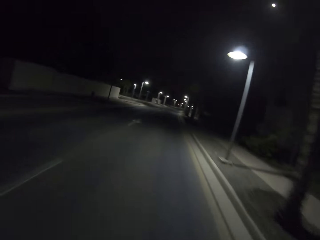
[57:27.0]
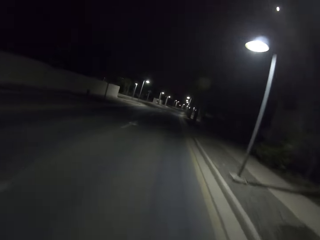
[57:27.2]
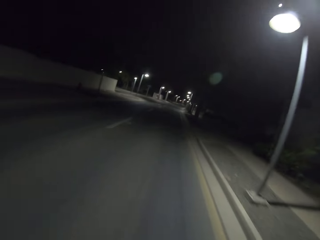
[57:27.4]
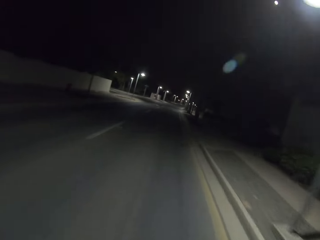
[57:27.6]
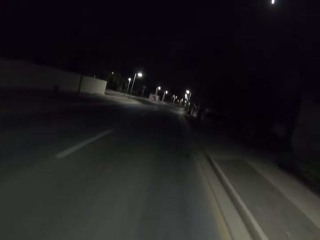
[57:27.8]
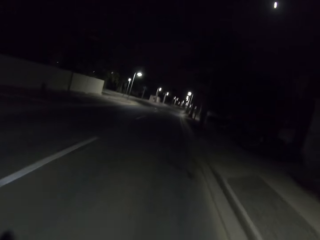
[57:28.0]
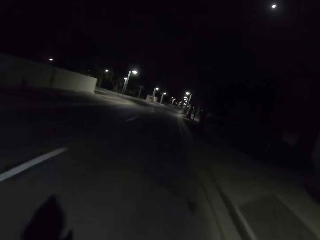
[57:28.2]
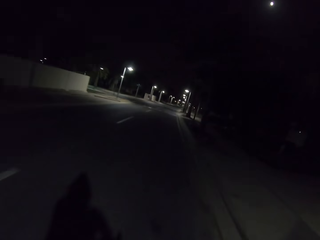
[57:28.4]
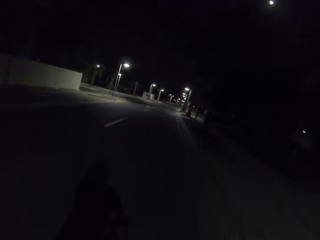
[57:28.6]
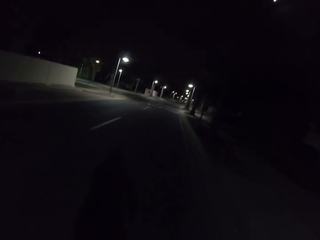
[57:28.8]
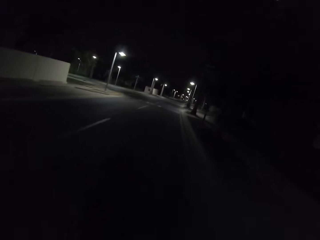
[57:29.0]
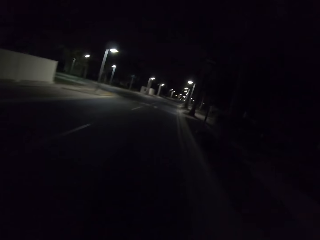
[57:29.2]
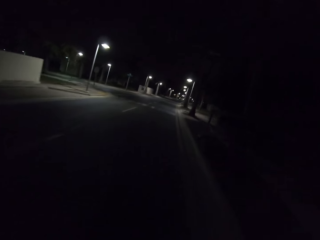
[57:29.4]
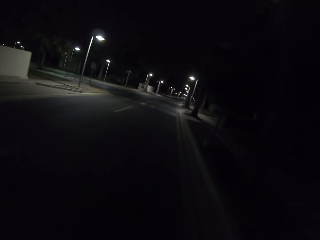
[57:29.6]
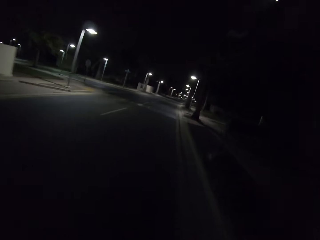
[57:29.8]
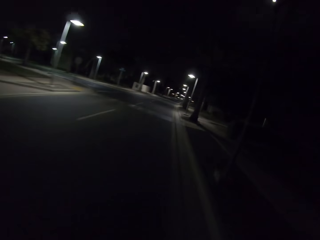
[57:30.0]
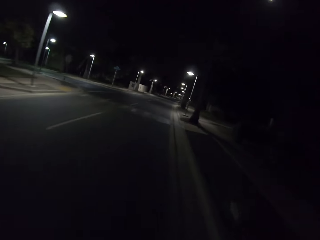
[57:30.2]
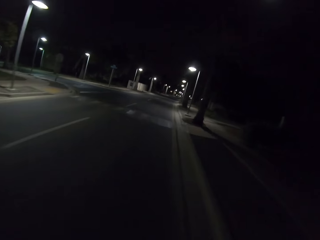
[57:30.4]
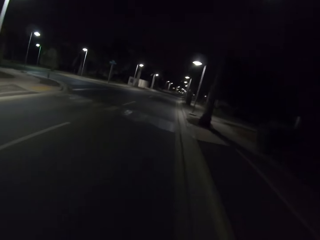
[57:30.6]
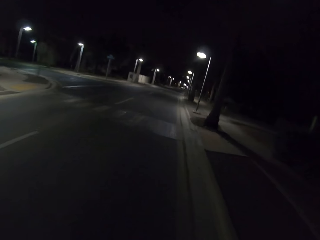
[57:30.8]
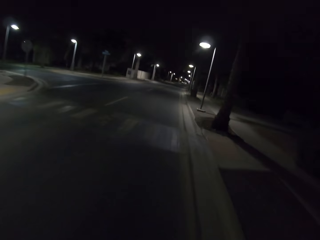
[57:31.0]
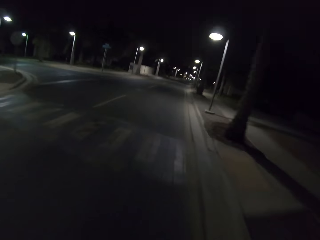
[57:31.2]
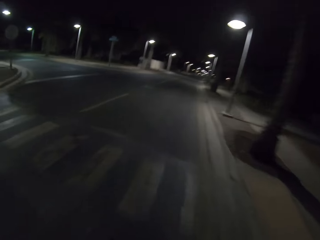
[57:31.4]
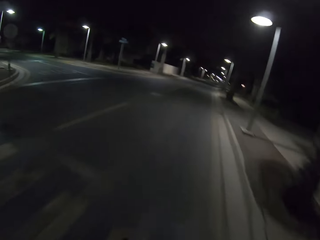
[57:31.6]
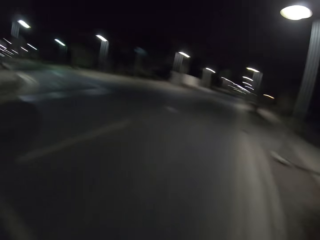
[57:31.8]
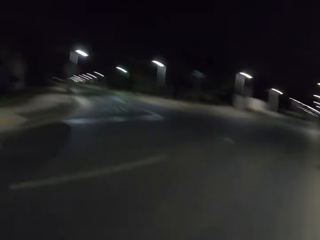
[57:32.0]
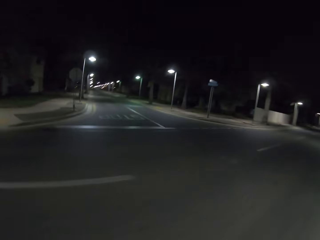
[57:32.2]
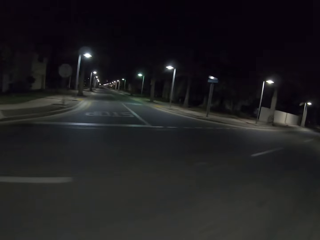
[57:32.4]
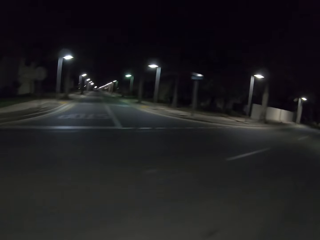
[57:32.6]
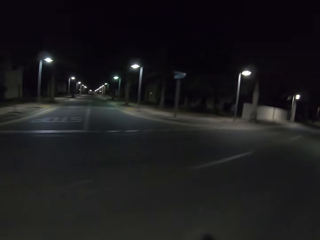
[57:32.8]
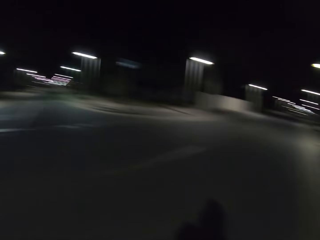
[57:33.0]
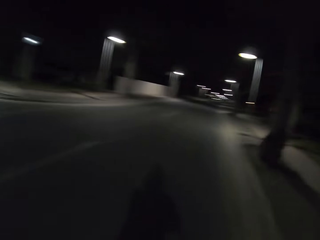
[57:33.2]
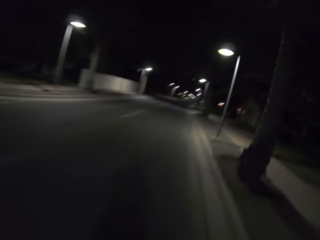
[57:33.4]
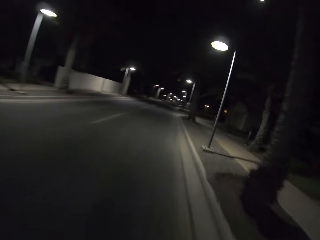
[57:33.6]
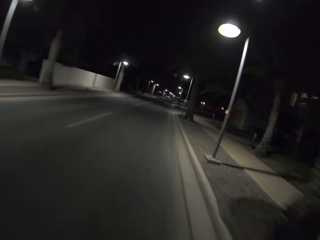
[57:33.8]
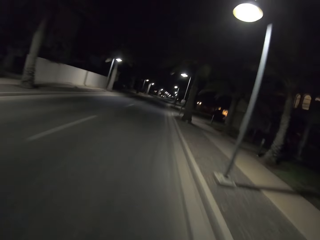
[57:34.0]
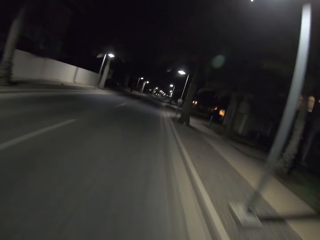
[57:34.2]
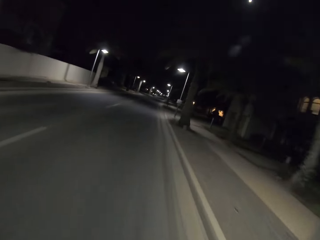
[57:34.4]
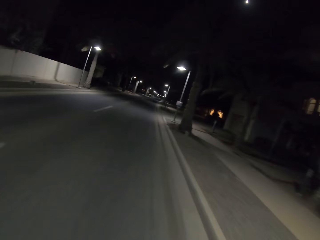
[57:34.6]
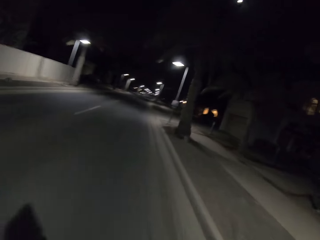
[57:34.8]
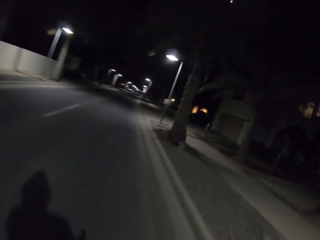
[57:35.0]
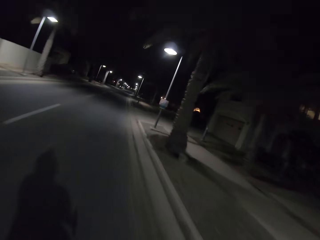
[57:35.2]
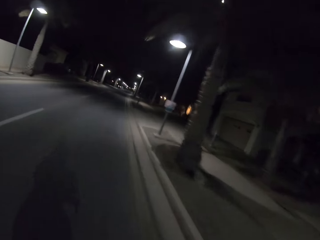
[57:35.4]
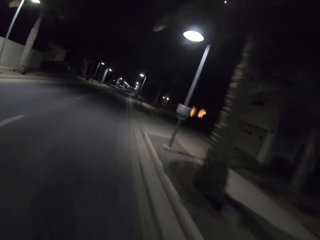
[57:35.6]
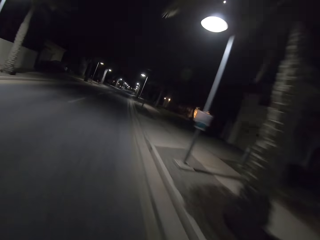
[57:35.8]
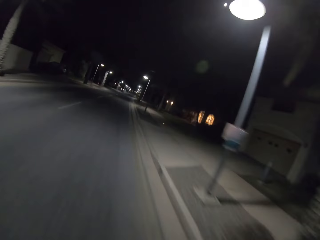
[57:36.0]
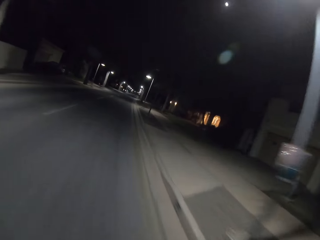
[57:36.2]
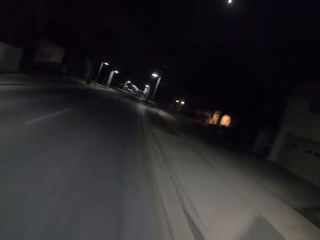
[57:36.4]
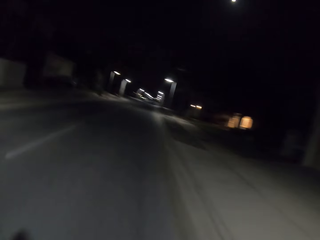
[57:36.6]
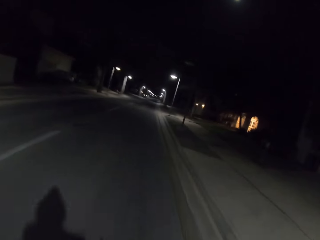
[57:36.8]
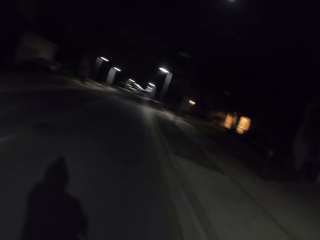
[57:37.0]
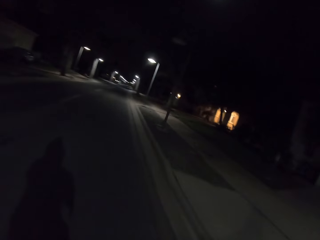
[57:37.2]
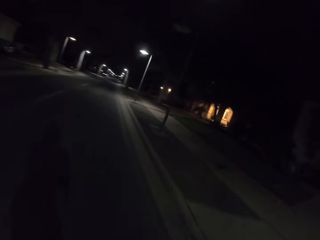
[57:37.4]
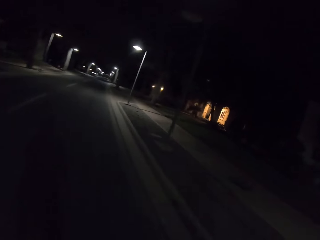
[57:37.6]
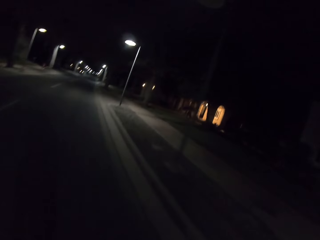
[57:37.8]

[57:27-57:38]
The camera wearer rides the bicycle and looks around.

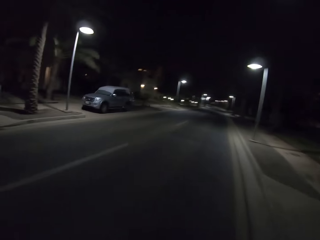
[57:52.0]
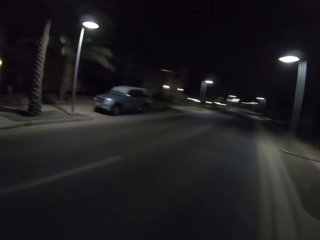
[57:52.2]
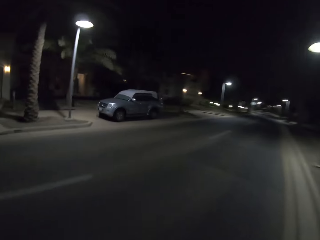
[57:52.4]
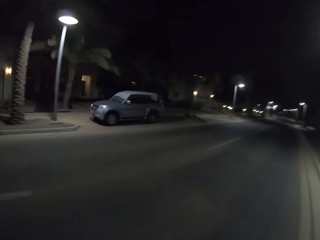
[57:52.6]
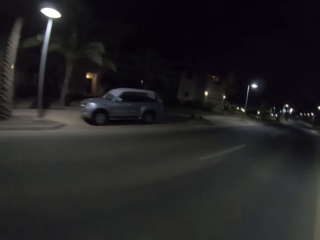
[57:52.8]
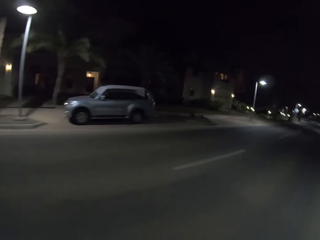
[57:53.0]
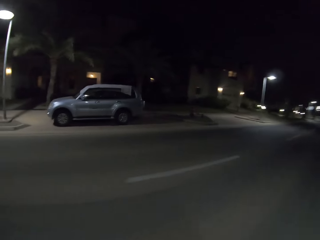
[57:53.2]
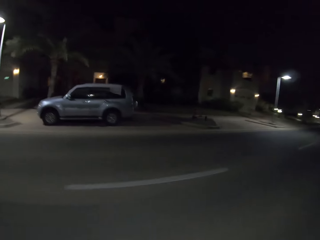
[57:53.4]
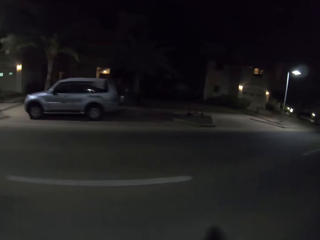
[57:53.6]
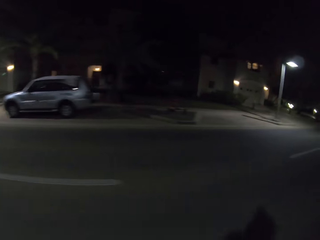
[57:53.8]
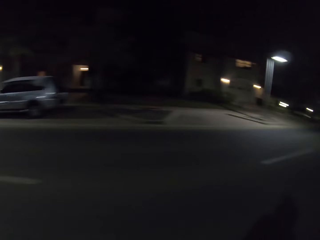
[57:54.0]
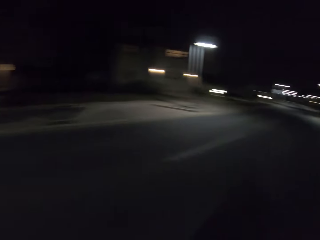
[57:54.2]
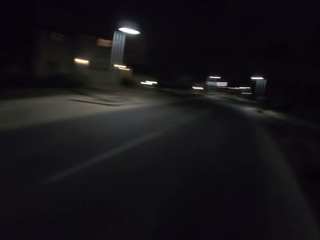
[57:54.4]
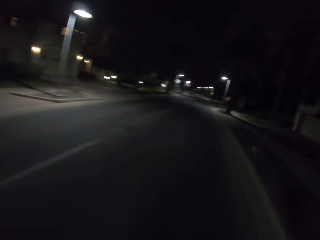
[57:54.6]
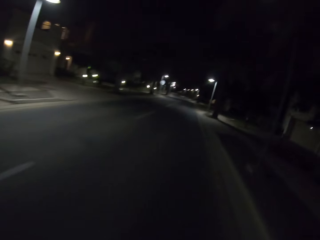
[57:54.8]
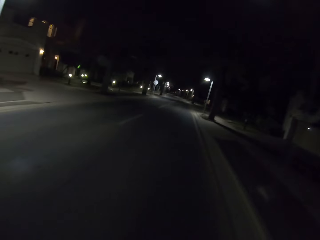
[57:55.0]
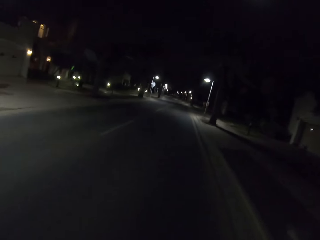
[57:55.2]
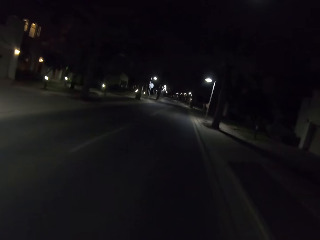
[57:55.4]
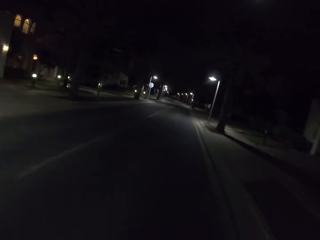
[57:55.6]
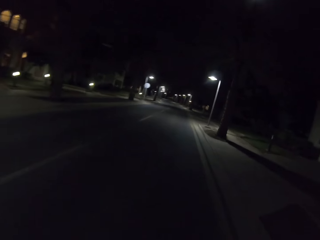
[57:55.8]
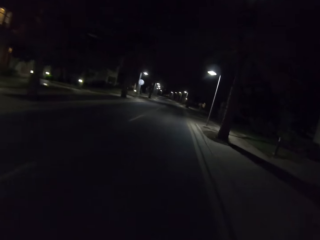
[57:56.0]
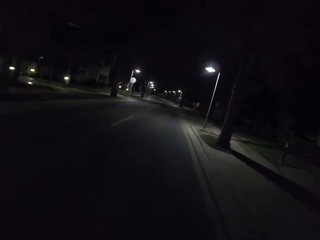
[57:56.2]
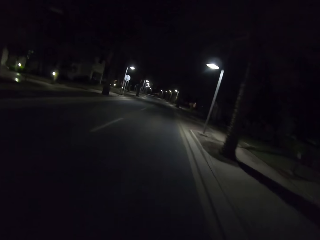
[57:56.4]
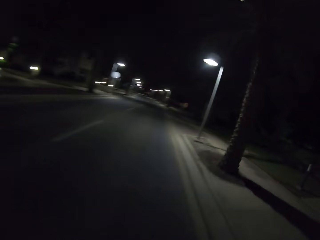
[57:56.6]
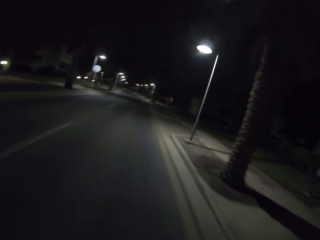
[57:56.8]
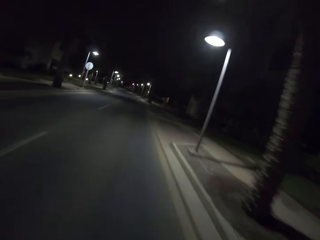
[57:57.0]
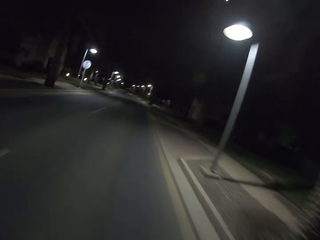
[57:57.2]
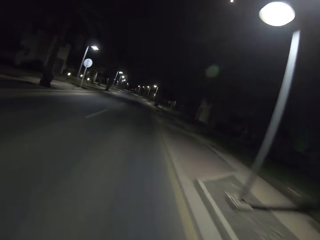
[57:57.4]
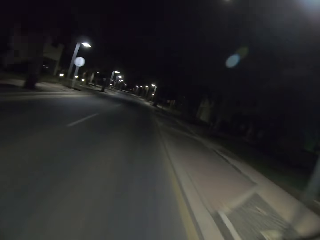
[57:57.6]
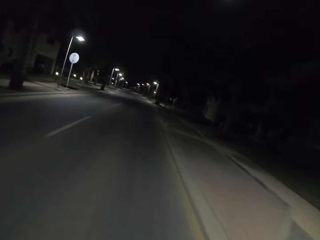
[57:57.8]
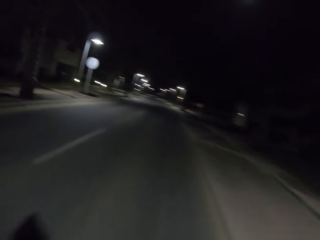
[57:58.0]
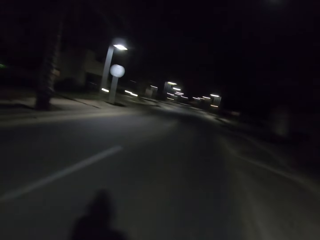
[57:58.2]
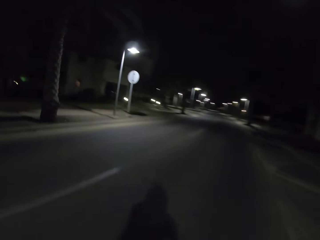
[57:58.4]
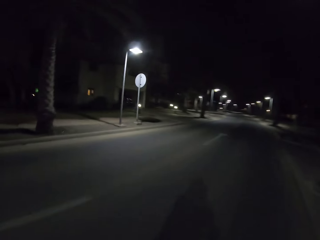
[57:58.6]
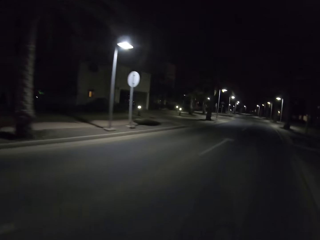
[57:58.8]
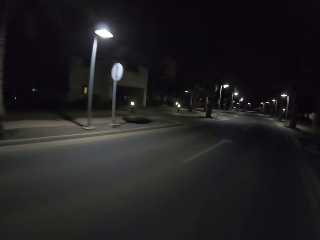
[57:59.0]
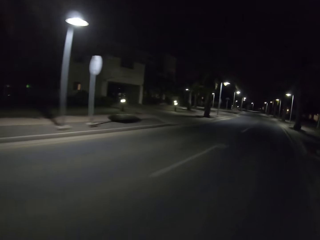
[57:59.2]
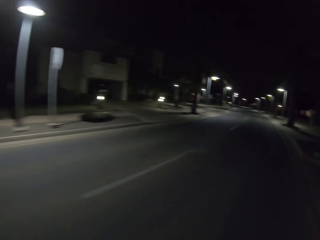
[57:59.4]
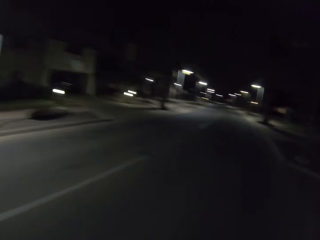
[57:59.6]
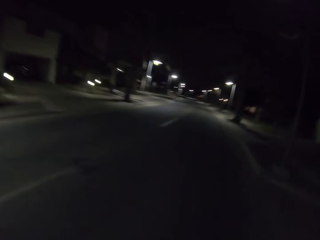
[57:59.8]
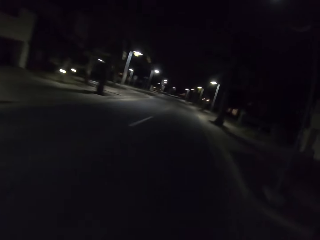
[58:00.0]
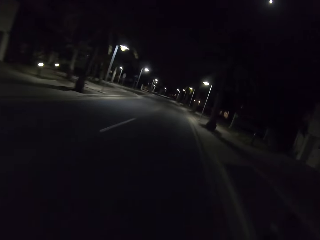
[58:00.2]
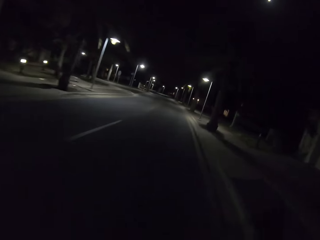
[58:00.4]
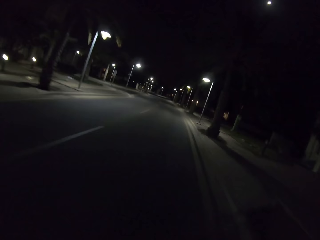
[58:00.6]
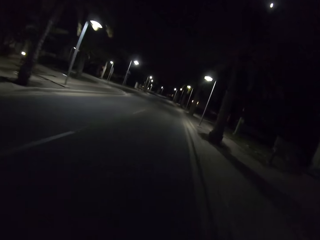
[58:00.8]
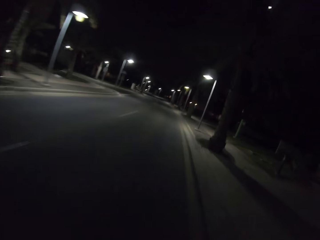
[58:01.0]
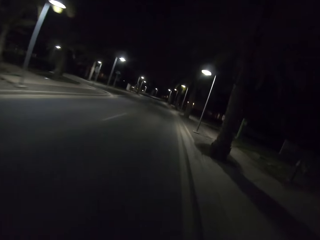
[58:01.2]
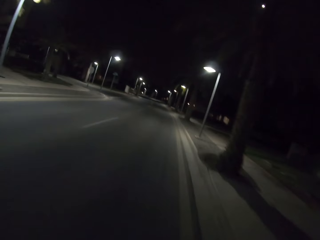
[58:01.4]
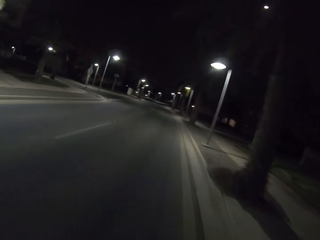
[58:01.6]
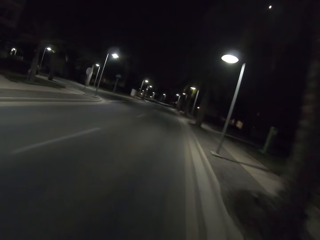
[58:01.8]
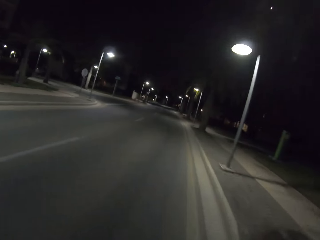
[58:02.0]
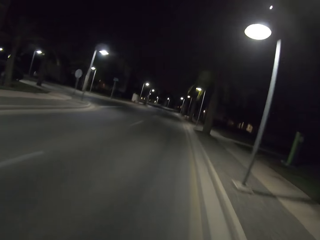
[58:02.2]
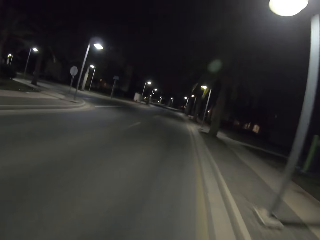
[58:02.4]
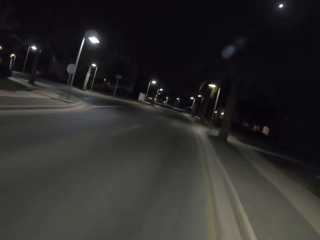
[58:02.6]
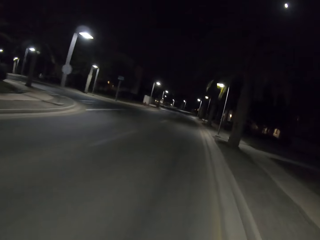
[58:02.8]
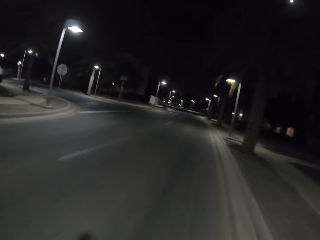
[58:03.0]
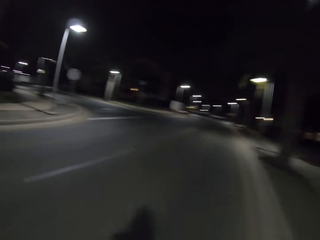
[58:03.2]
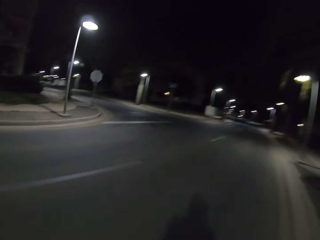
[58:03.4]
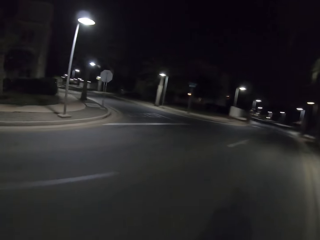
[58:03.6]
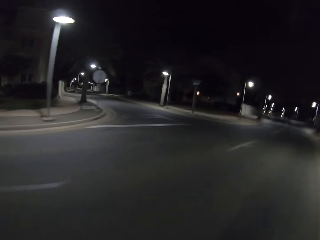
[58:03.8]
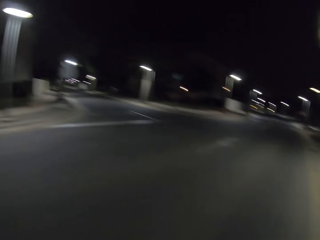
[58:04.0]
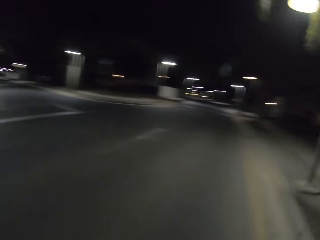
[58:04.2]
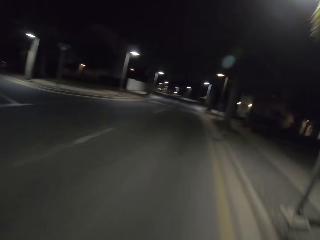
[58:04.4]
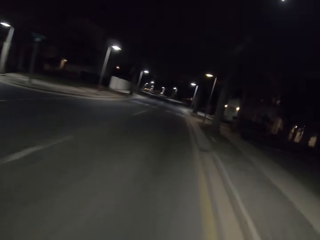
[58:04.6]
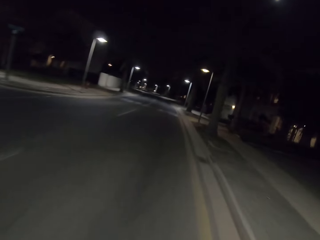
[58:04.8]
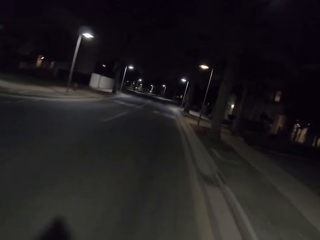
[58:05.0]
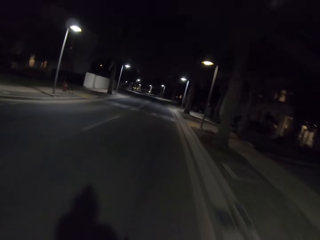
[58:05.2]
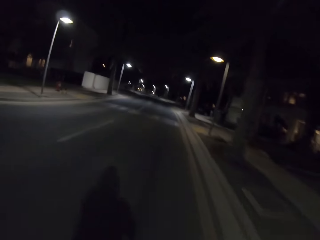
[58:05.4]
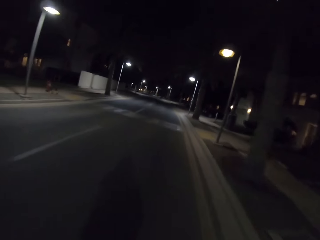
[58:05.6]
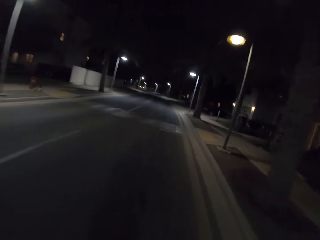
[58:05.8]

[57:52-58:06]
The camera wearer rides the bicycle and looks around. They ride the bicycle and look around.
